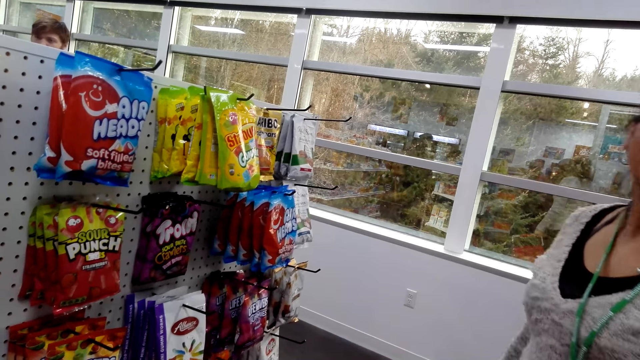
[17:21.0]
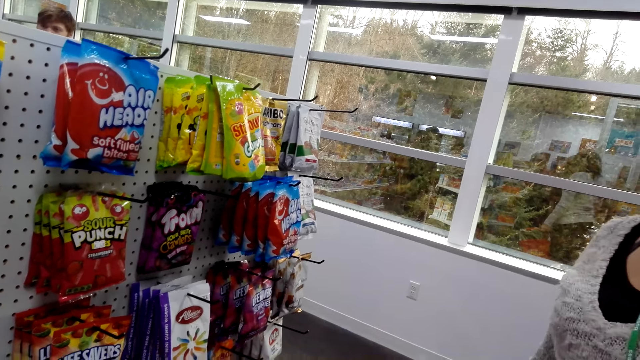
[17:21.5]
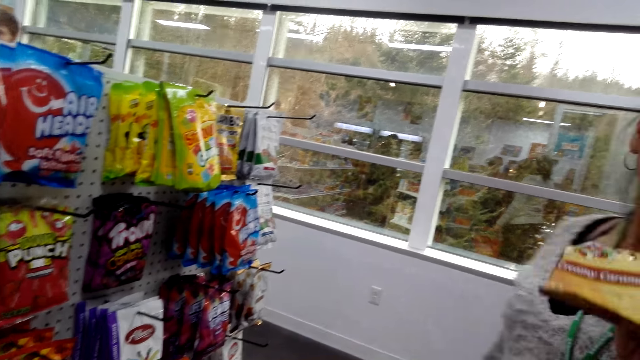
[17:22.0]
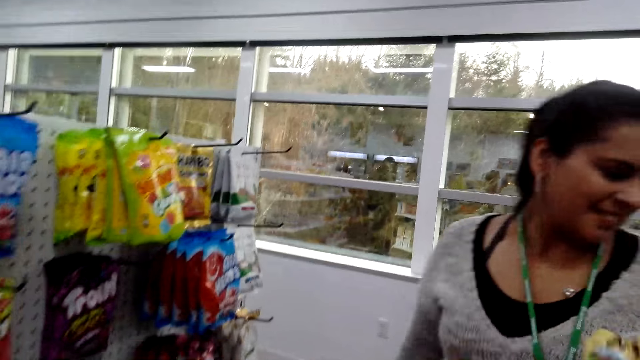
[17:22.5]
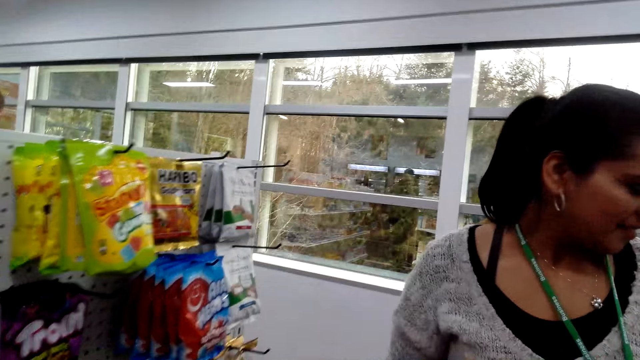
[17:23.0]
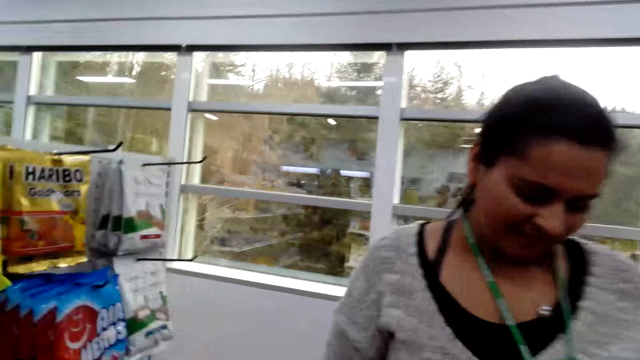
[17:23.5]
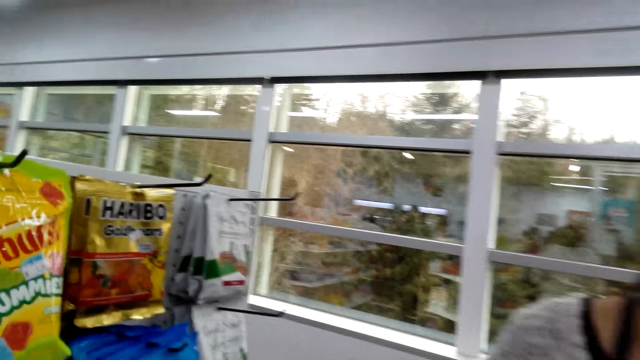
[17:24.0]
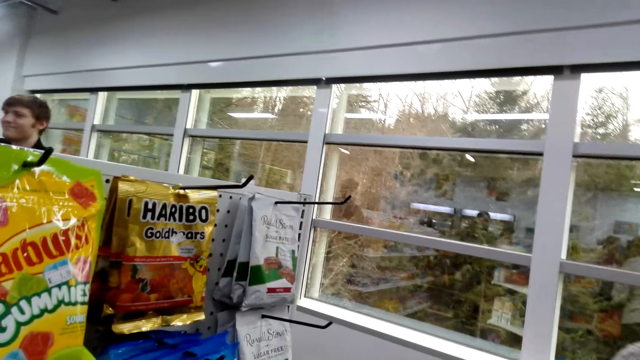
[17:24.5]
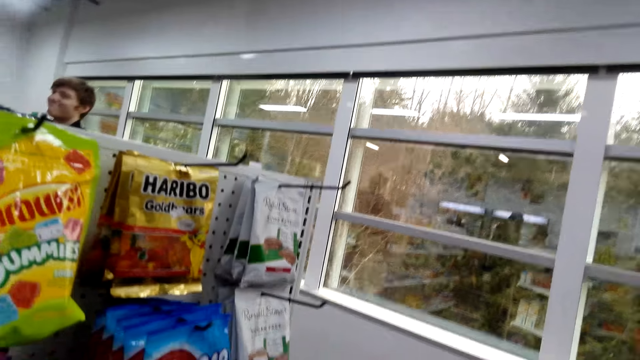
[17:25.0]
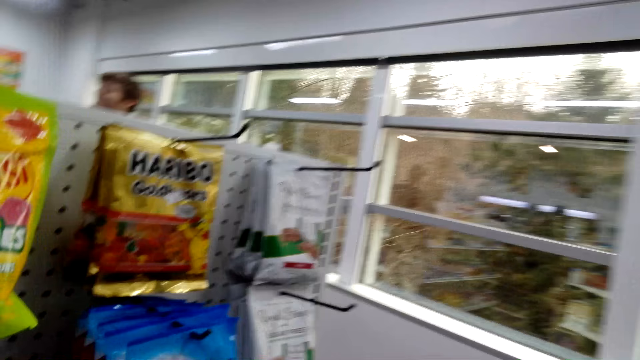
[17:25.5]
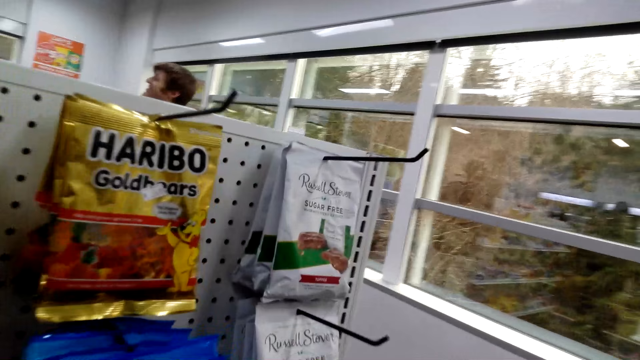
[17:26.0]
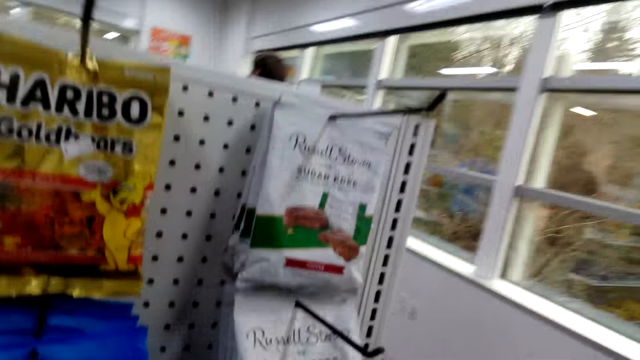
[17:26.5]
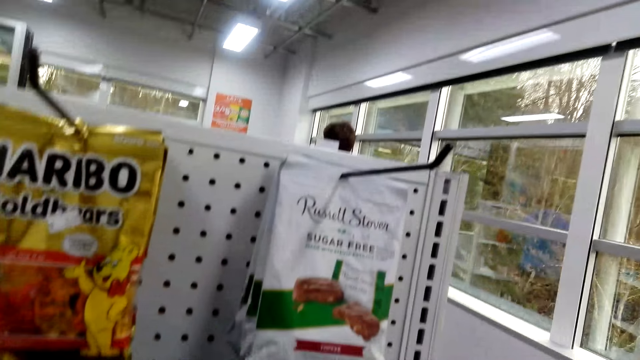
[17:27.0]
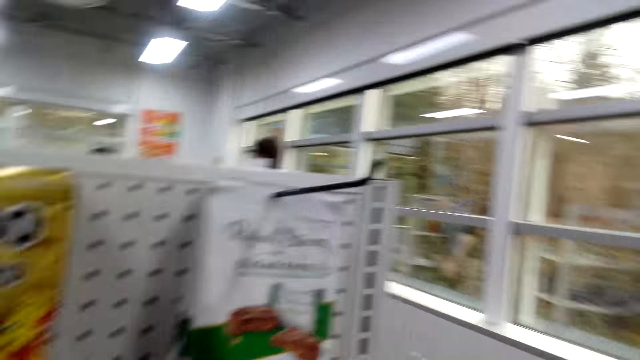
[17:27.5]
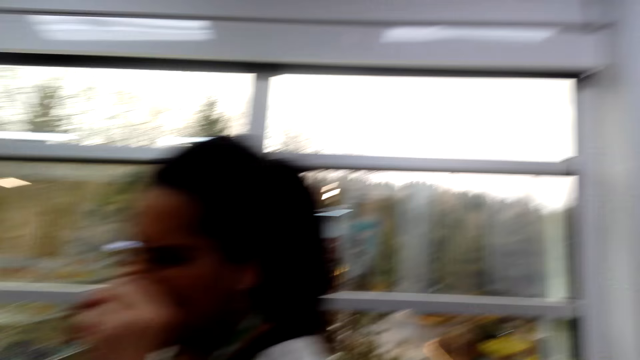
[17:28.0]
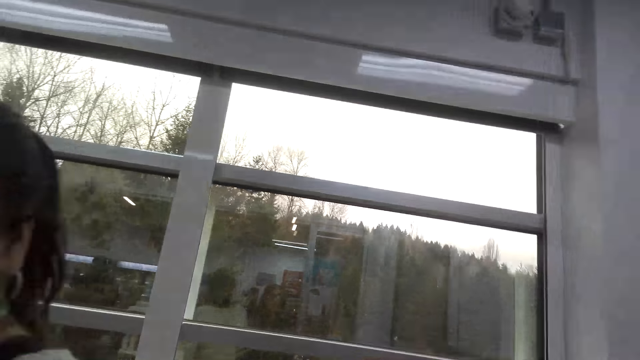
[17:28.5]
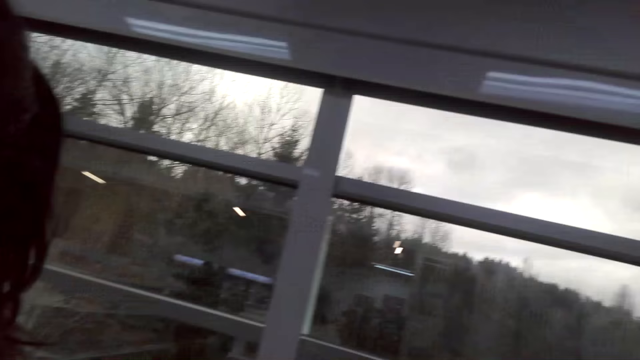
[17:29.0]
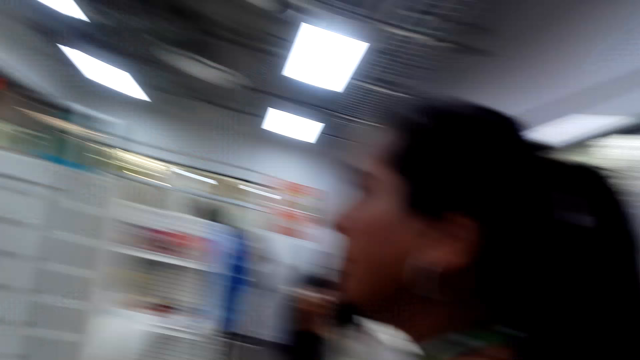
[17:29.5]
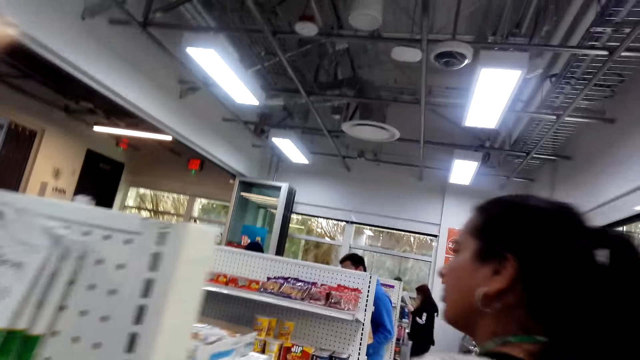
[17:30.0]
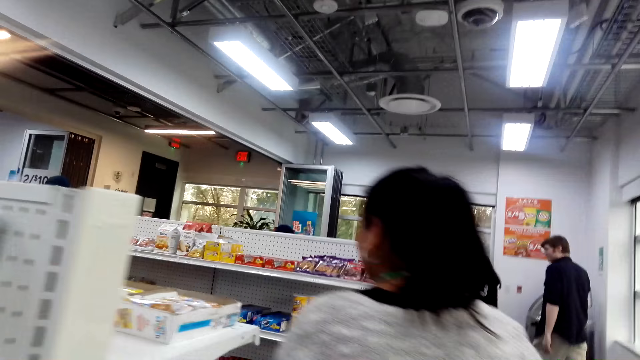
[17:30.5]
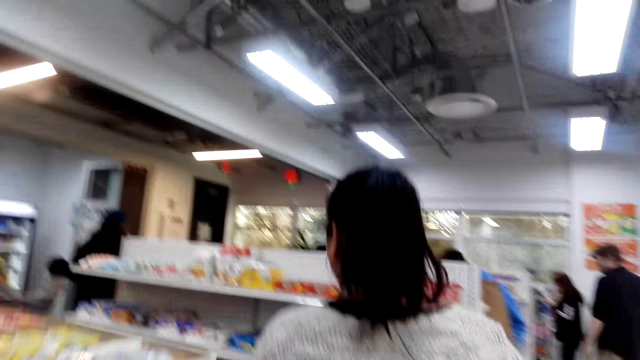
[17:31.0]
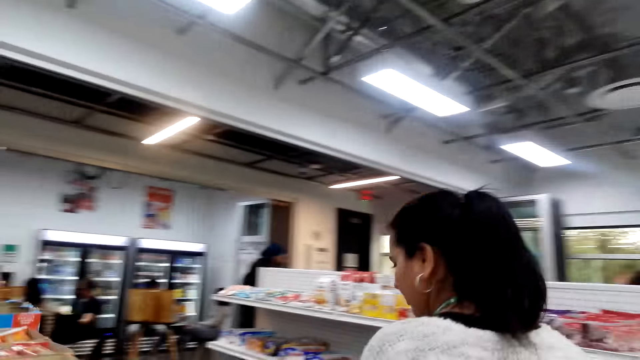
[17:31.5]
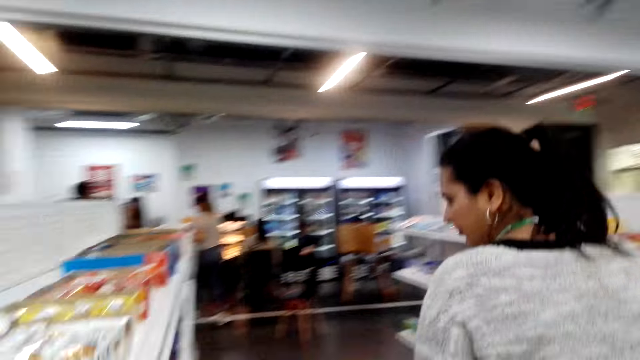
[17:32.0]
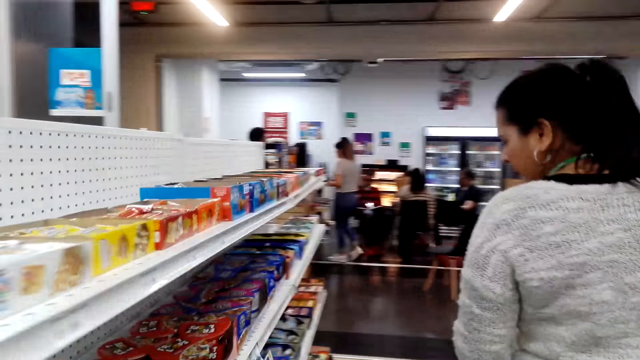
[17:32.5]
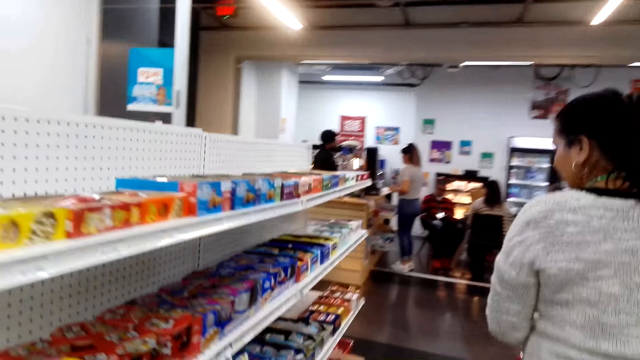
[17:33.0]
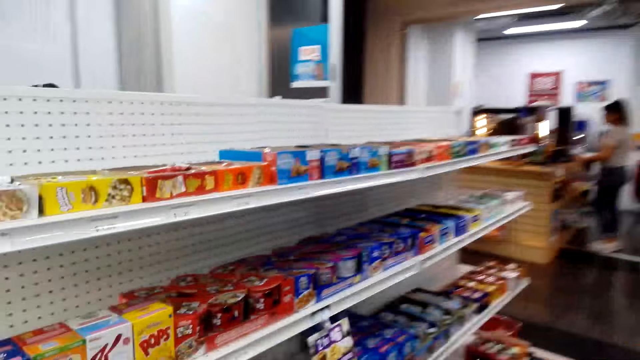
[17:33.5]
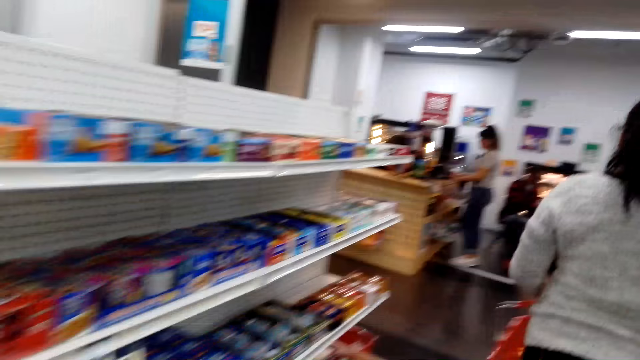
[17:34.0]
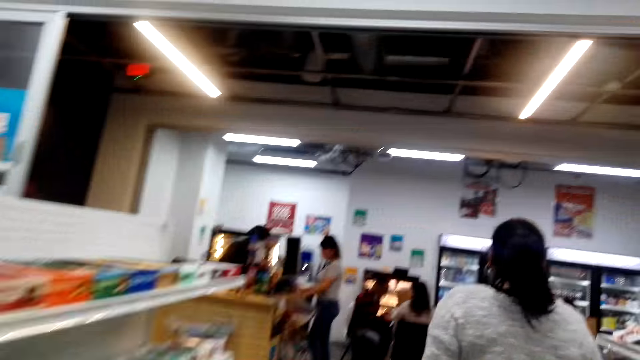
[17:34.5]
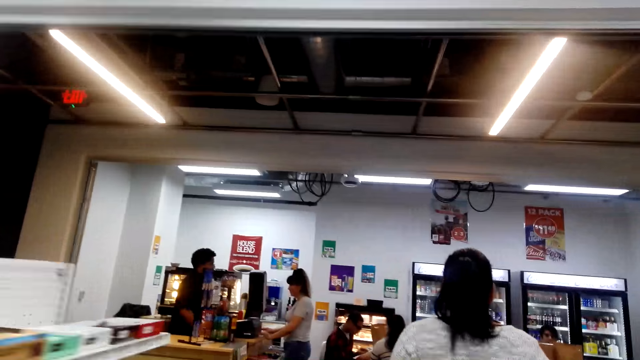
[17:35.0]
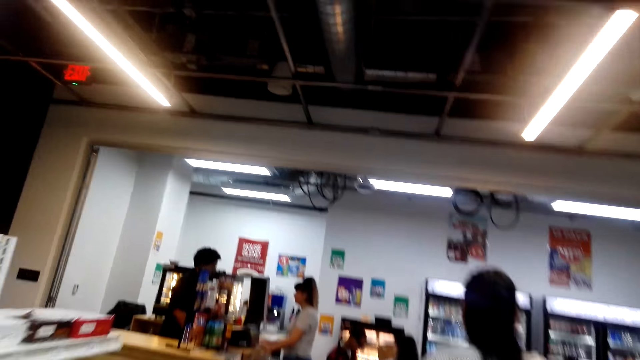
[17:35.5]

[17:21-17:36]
The camera wearer looks at the food items. A person walks around. The camera wearer walks around.

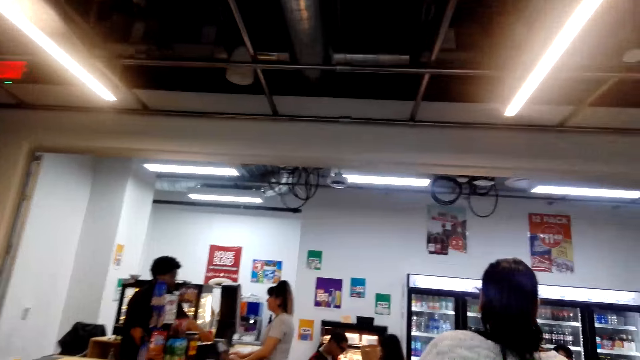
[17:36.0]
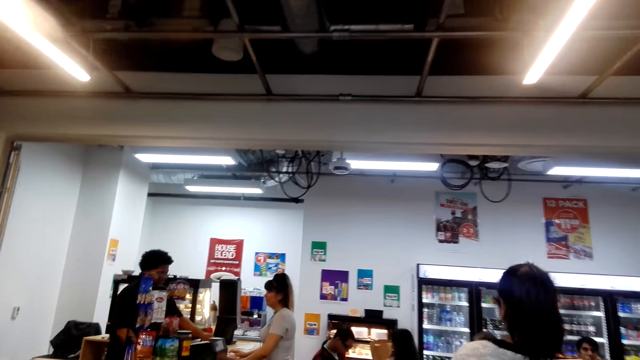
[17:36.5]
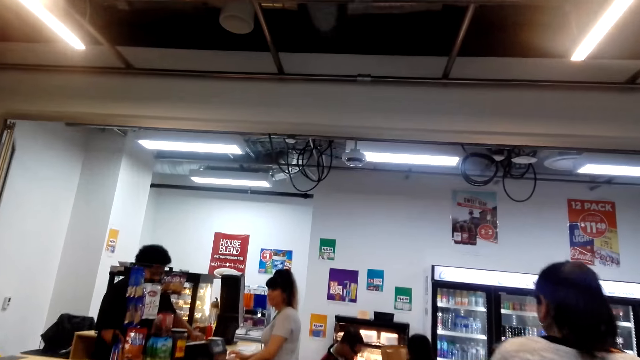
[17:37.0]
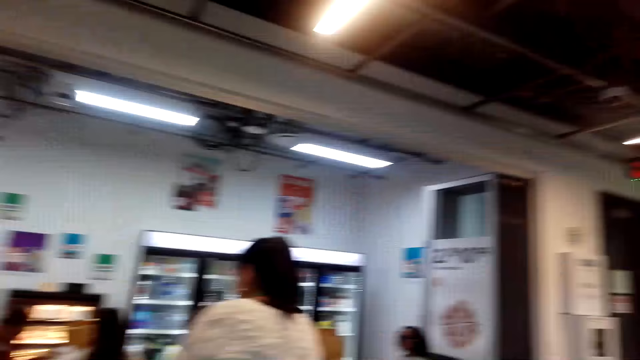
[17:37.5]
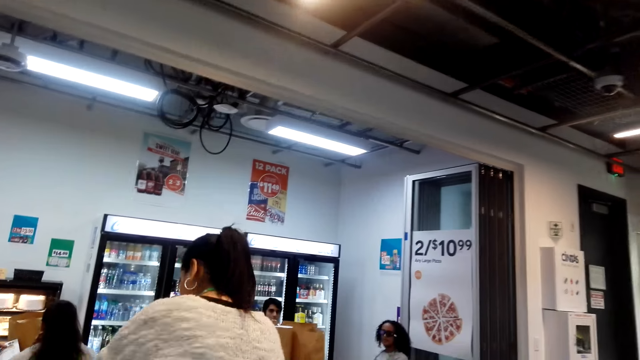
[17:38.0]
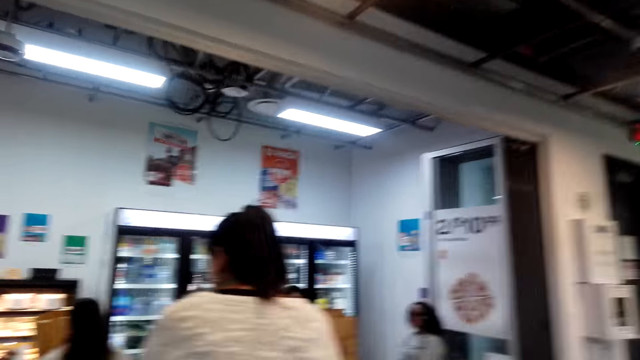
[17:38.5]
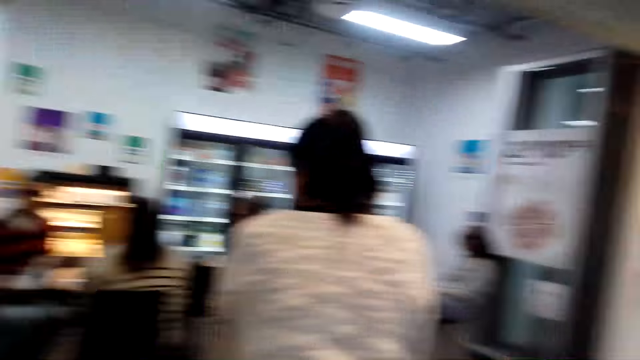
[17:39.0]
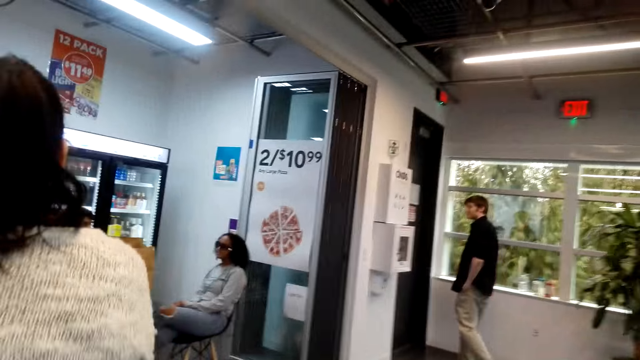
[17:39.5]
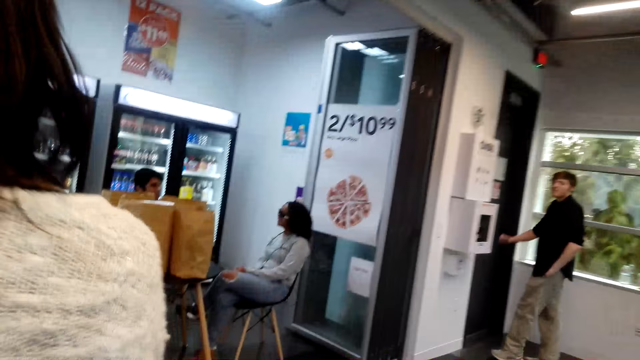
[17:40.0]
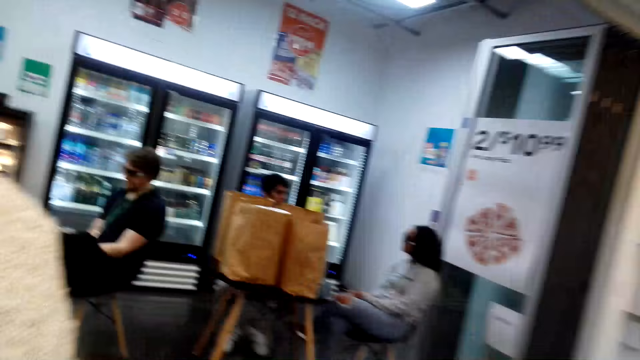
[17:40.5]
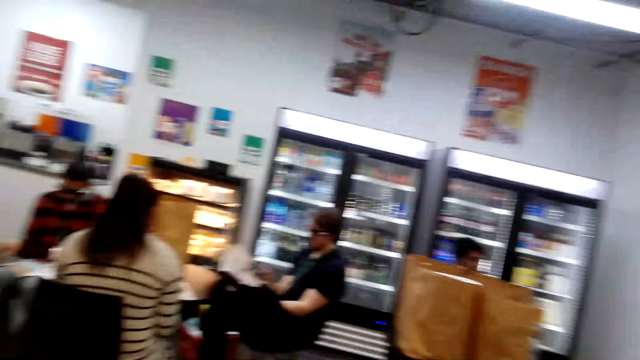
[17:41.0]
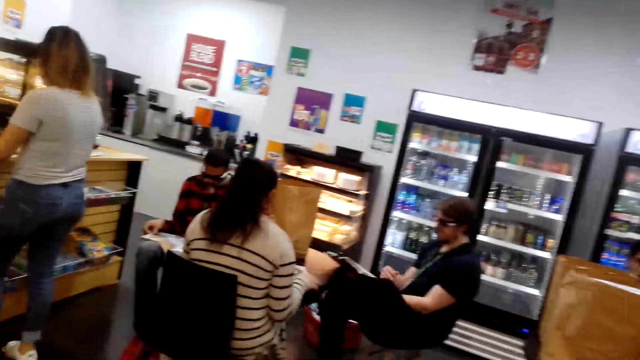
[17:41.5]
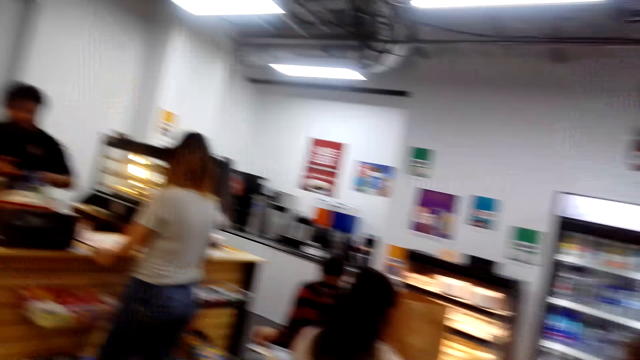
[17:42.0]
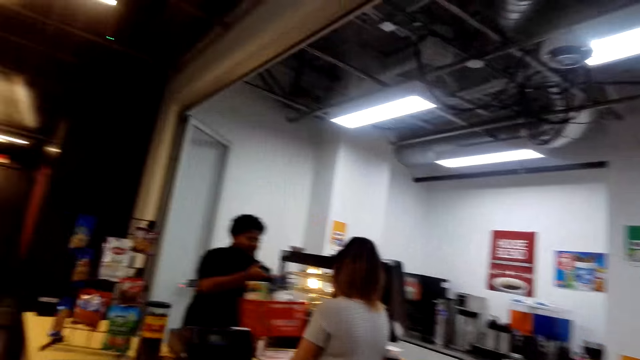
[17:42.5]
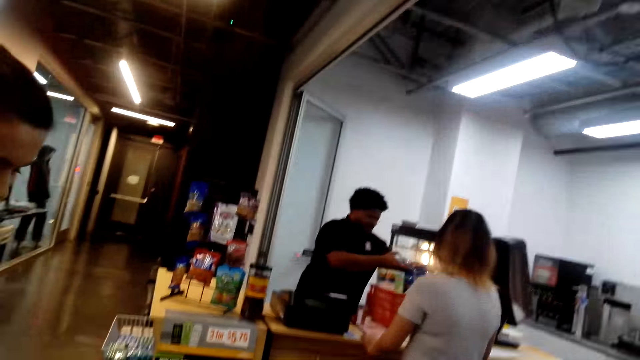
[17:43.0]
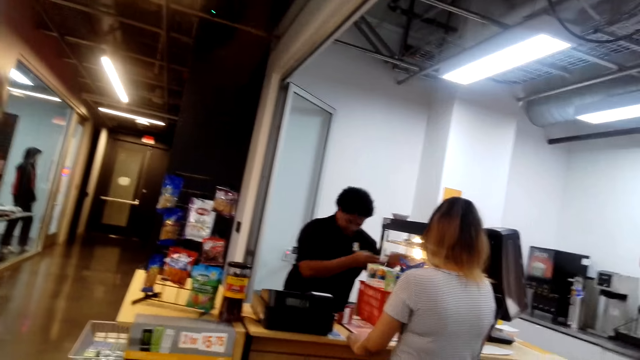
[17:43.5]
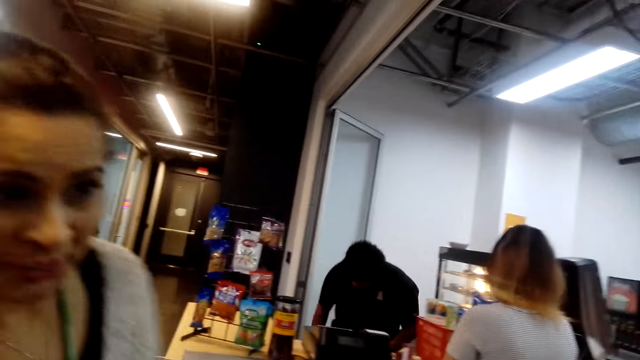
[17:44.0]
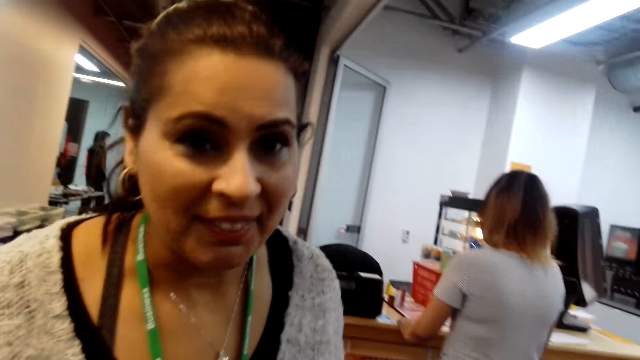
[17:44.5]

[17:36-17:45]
The camera wearer looks around.
